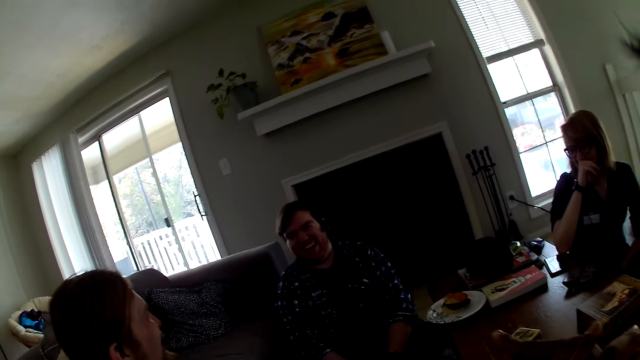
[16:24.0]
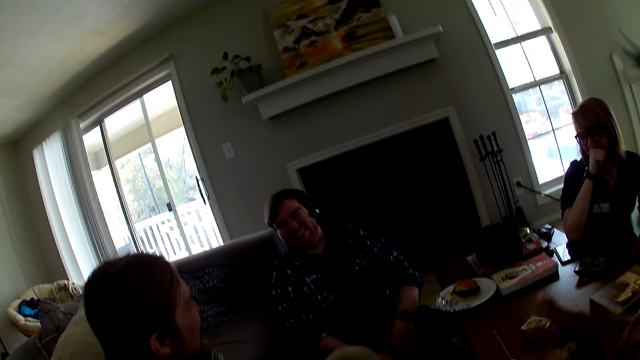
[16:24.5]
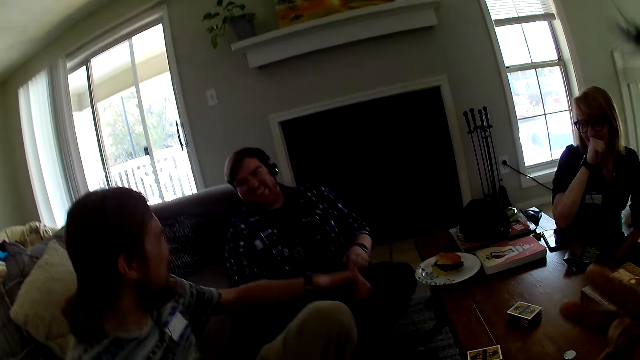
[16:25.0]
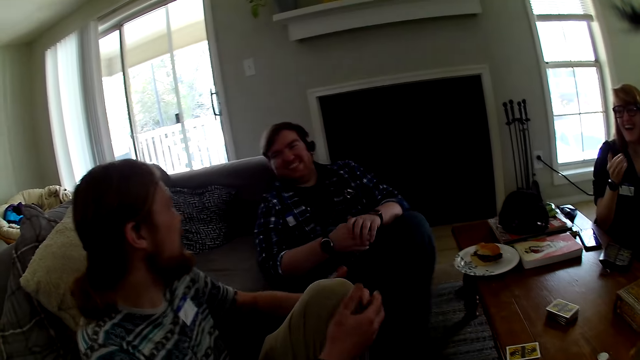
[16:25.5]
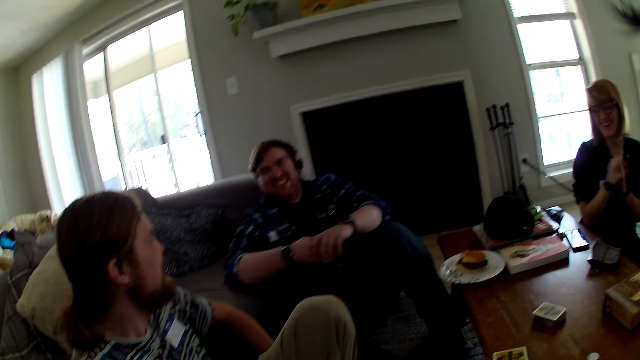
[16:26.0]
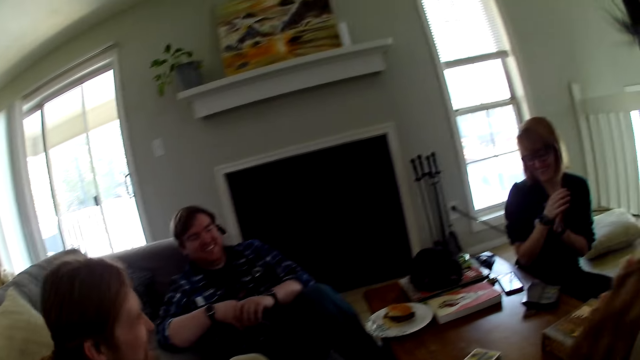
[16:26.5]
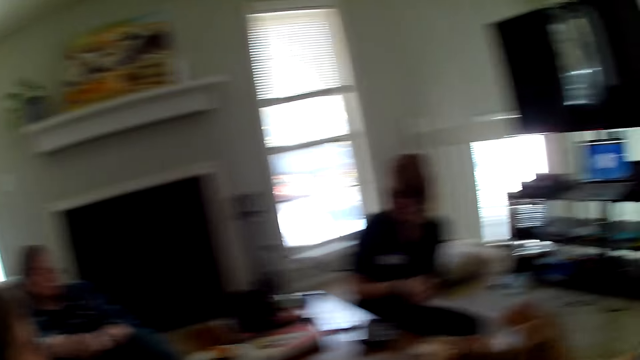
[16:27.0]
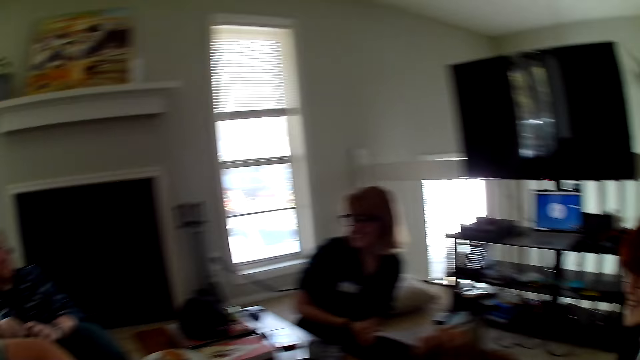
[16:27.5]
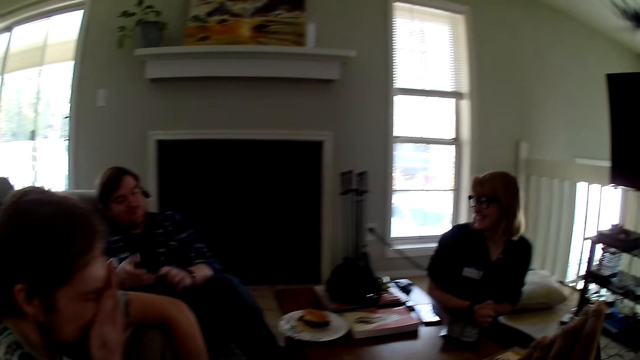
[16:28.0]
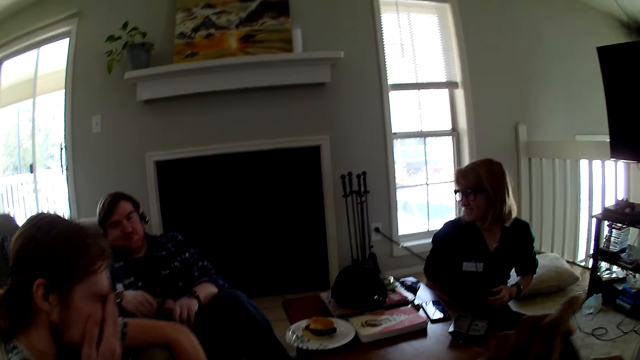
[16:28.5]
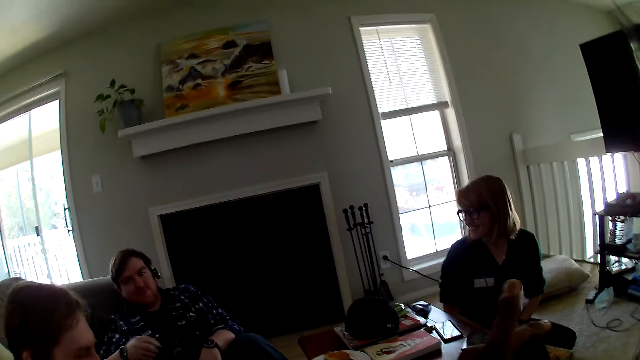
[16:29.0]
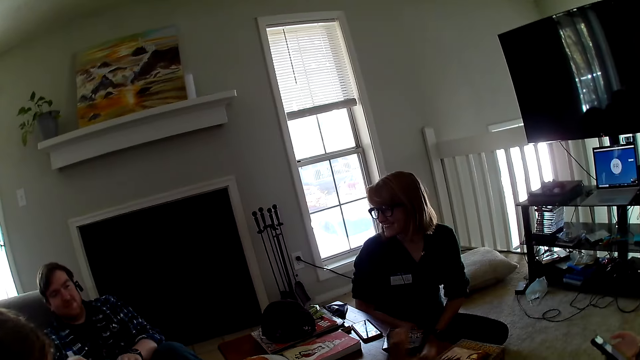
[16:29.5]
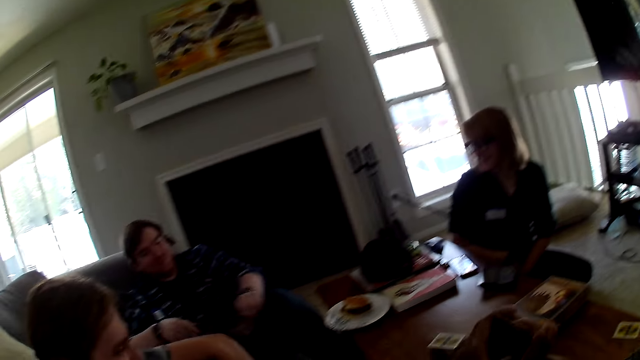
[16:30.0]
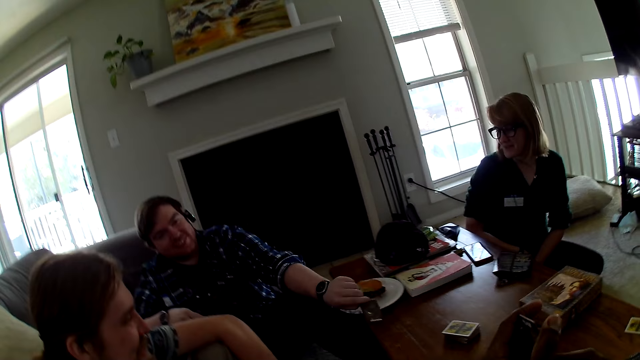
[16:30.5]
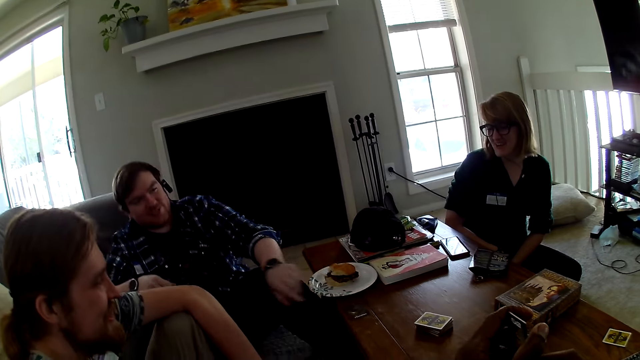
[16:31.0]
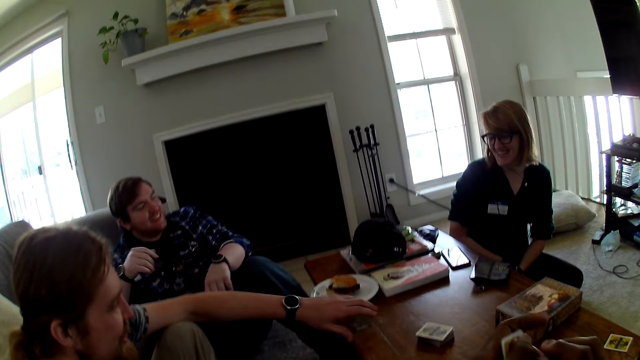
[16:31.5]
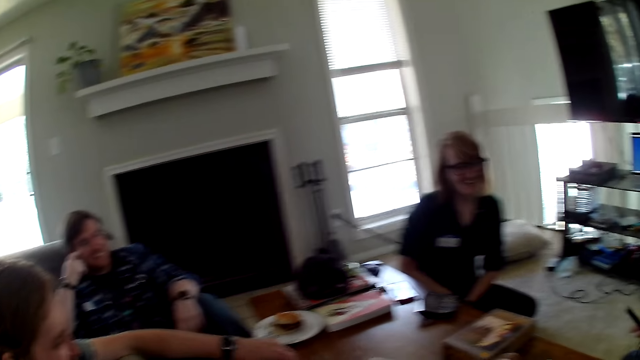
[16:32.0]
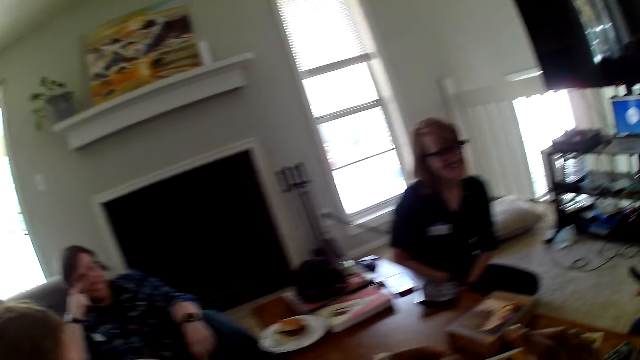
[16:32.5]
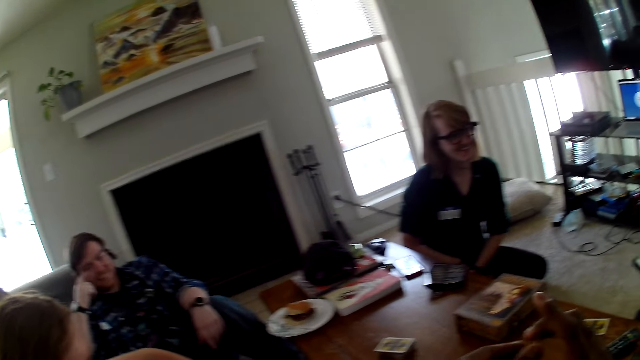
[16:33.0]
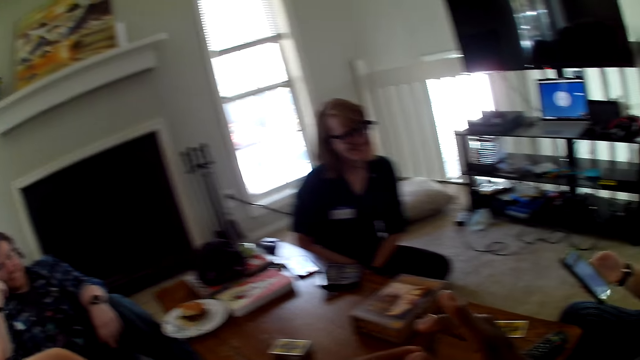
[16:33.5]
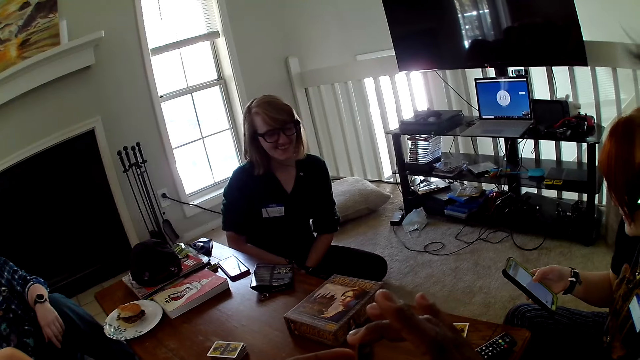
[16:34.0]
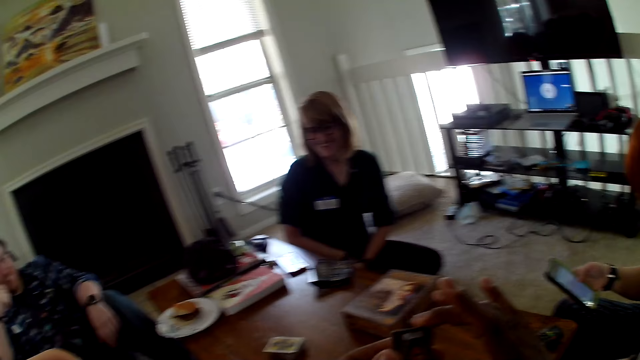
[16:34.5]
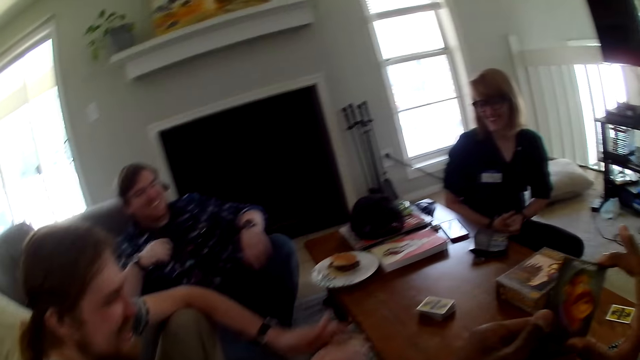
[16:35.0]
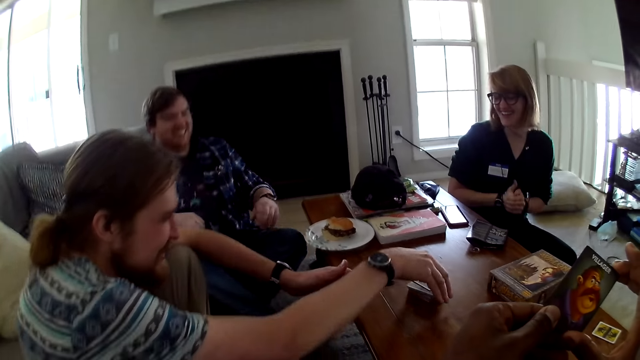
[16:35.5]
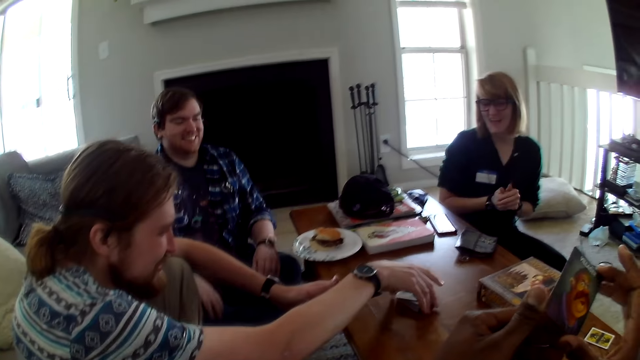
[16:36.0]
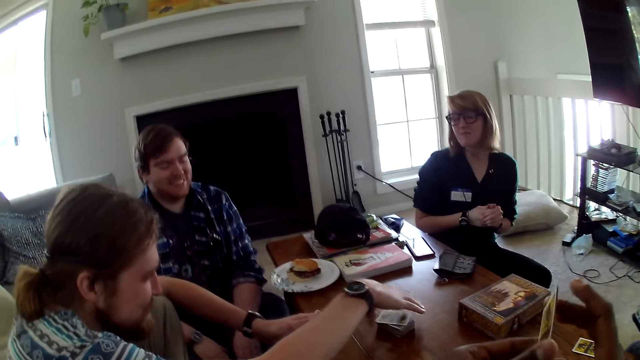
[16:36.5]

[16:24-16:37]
A woman claps hands. A man moves the hand. Another woman operates the phone.

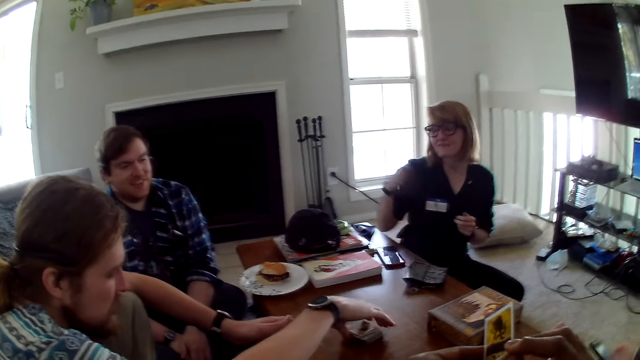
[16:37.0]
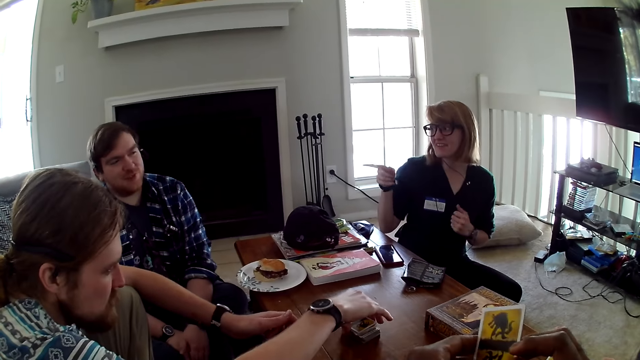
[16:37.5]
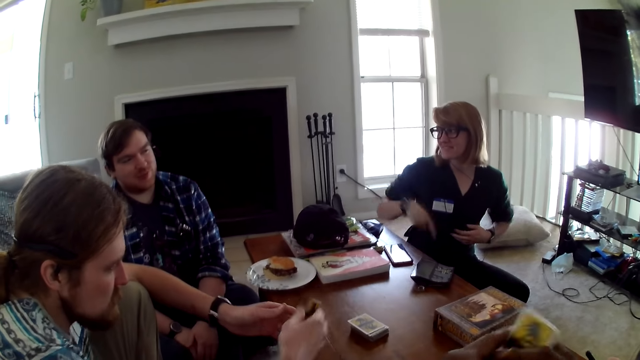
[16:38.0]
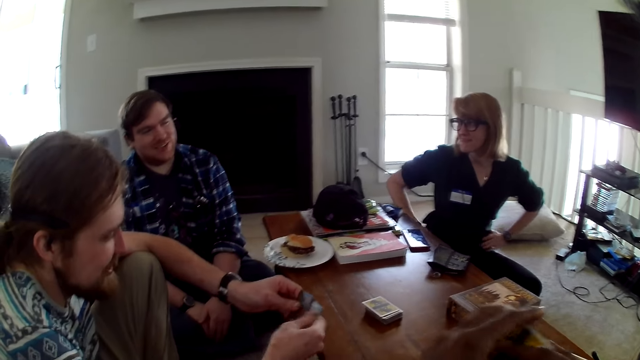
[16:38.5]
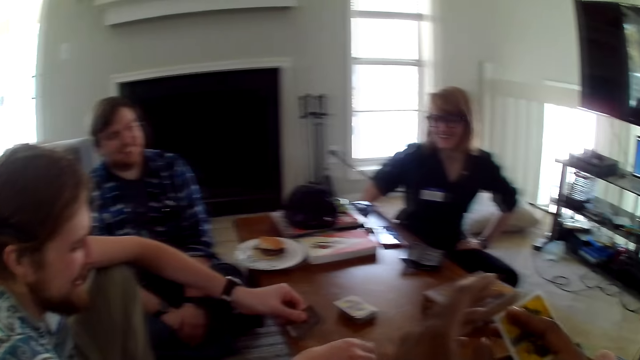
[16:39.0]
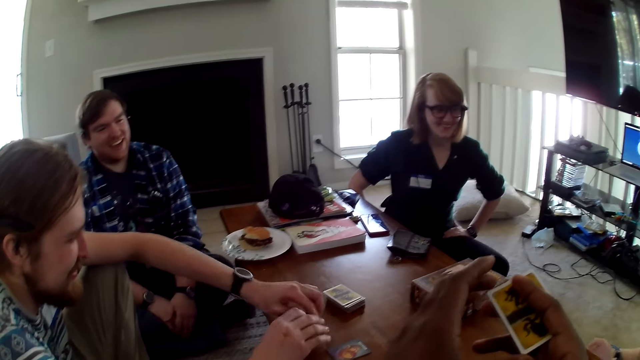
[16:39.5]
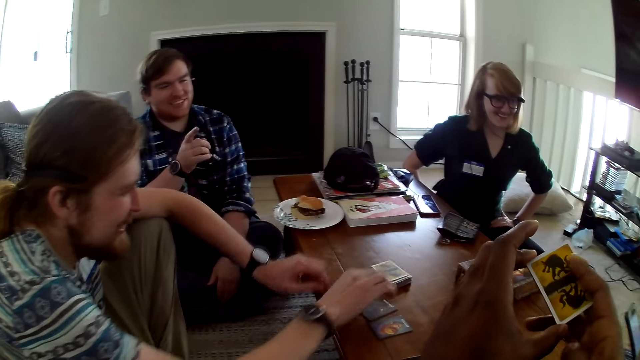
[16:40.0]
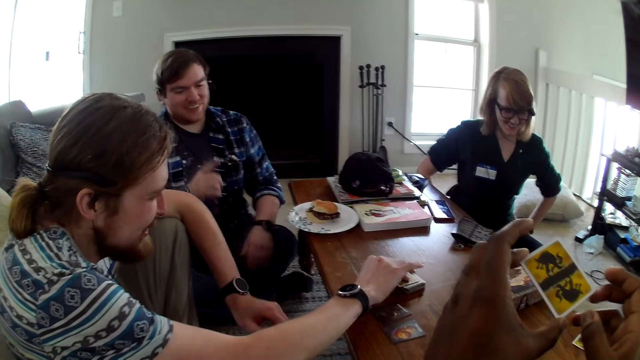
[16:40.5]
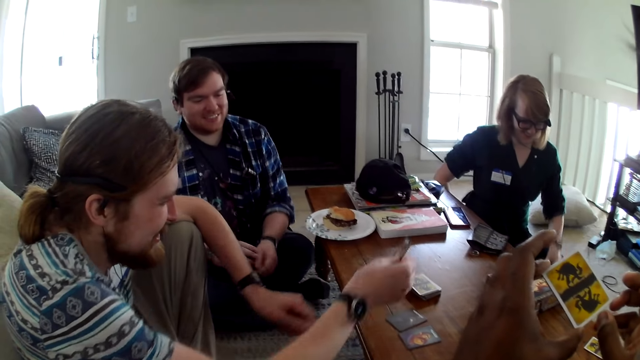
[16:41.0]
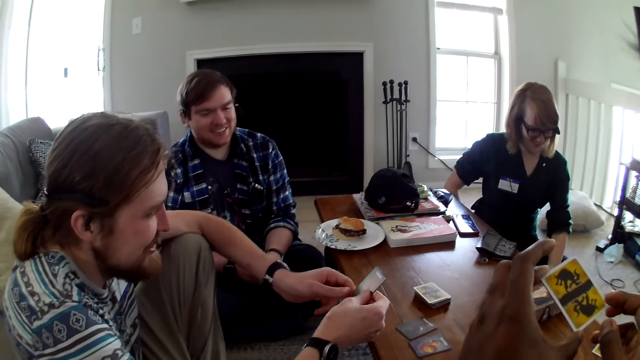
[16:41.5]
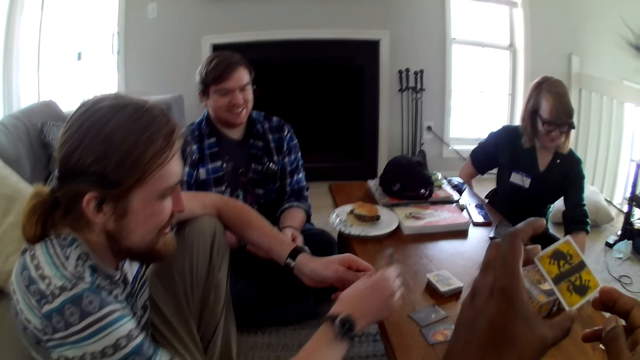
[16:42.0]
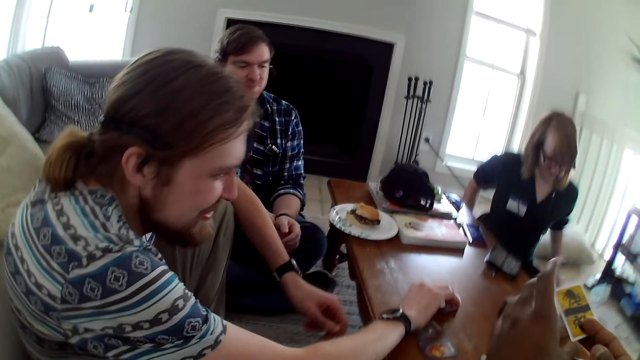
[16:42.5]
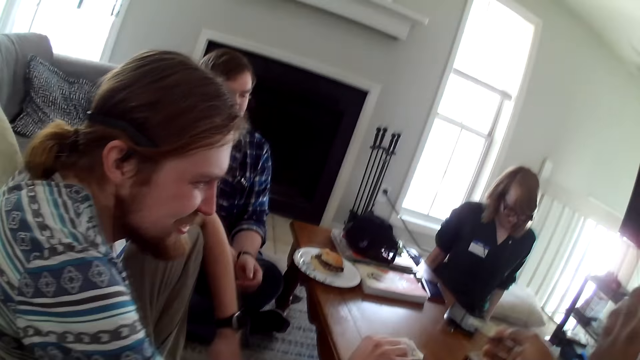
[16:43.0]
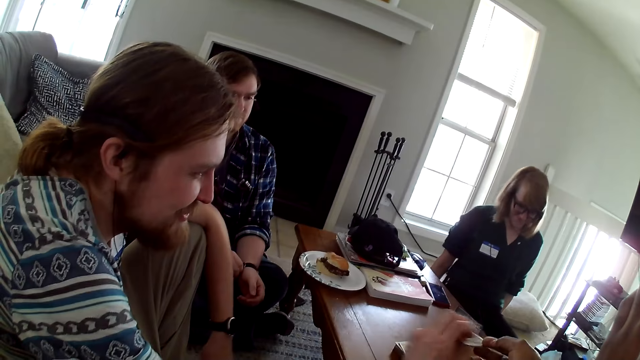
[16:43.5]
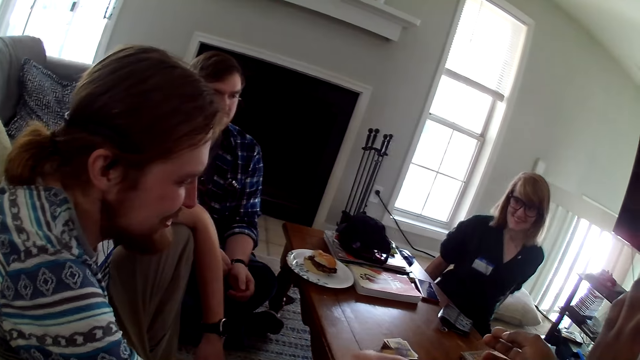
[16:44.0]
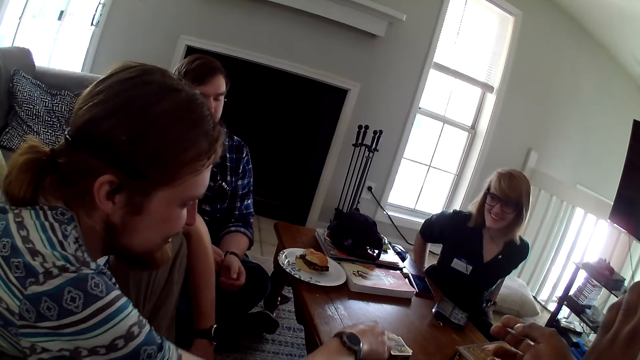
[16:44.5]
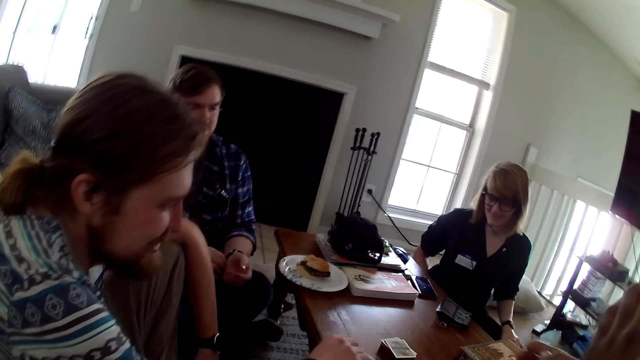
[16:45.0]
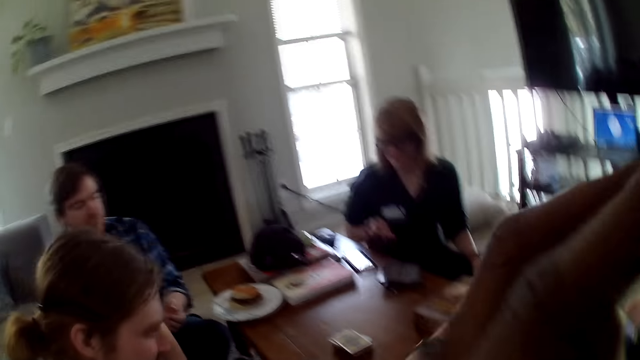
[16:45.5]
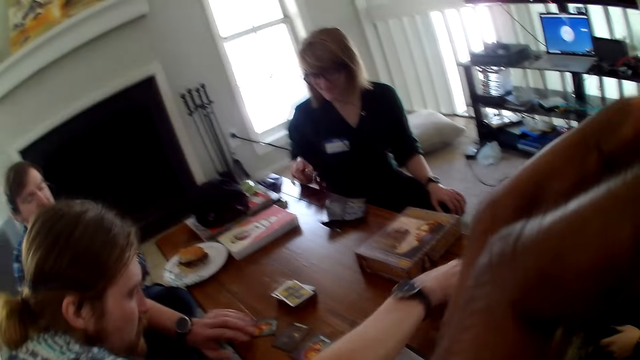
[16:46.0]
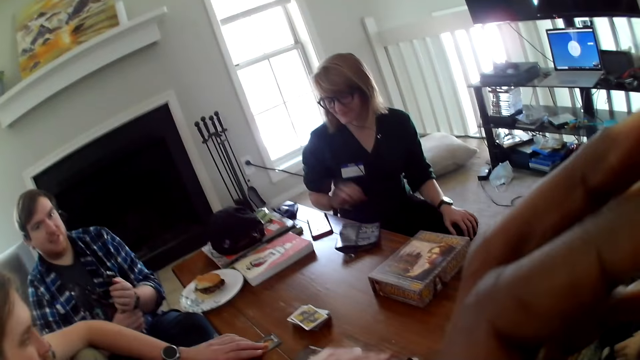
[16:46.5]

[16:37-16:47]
A man picks the cards. The man puts the cards on the table. The man picks a card from the table. The camera wearer gives the card to the man.
